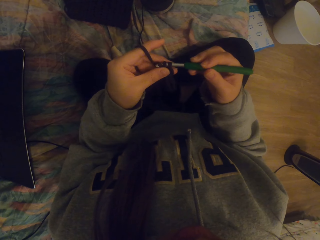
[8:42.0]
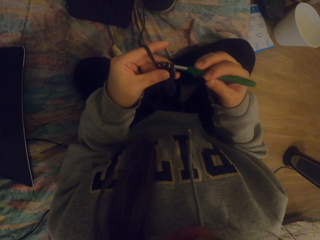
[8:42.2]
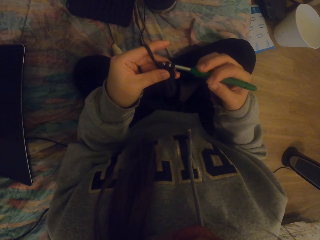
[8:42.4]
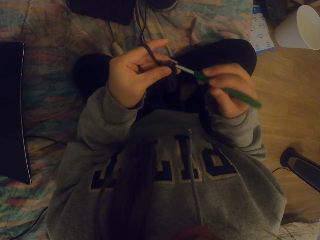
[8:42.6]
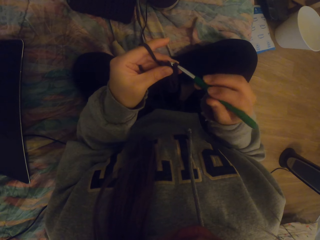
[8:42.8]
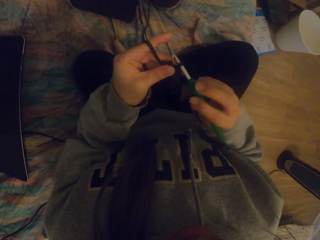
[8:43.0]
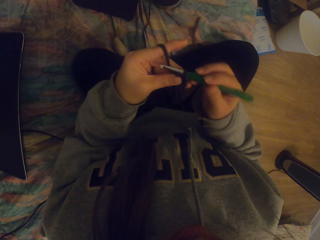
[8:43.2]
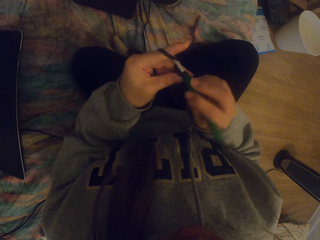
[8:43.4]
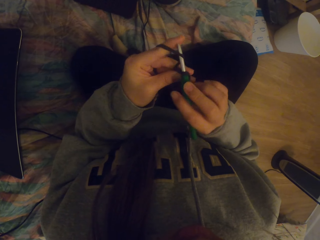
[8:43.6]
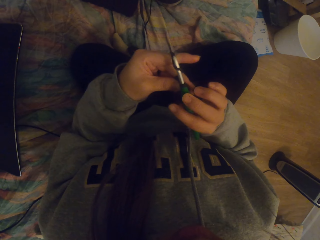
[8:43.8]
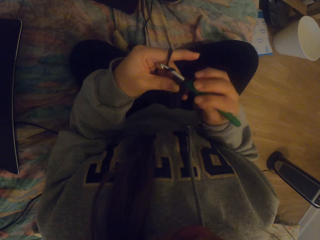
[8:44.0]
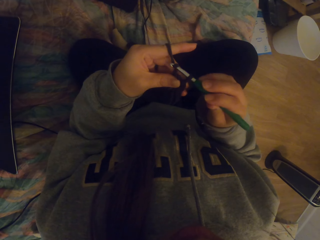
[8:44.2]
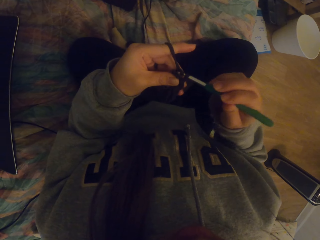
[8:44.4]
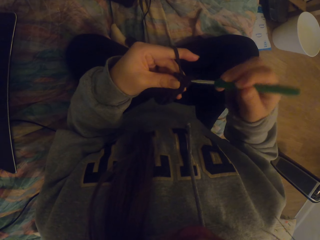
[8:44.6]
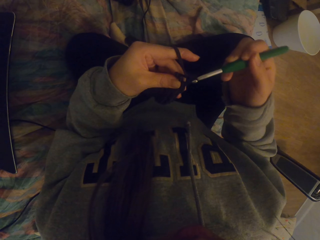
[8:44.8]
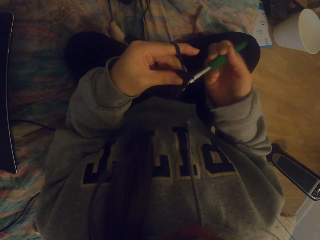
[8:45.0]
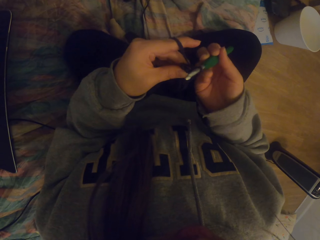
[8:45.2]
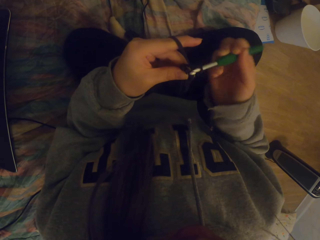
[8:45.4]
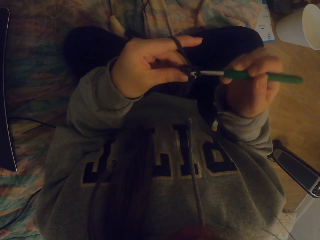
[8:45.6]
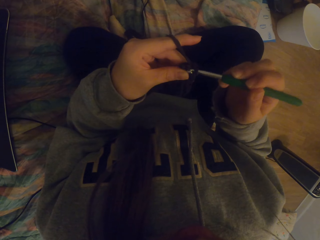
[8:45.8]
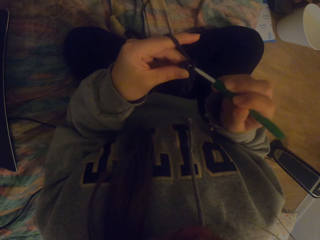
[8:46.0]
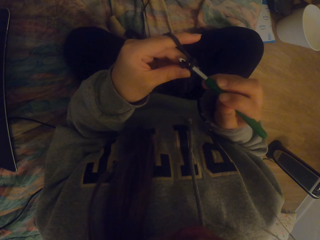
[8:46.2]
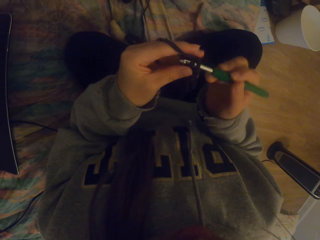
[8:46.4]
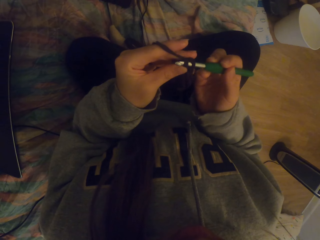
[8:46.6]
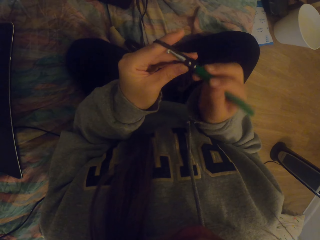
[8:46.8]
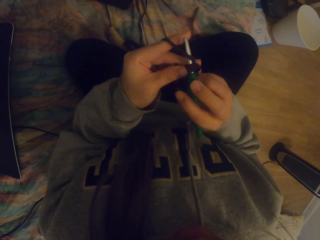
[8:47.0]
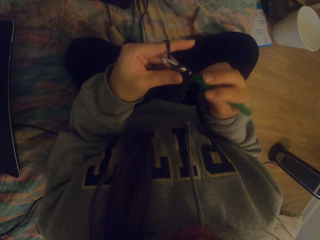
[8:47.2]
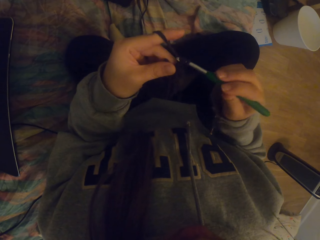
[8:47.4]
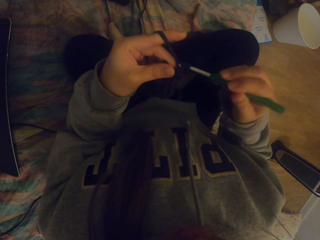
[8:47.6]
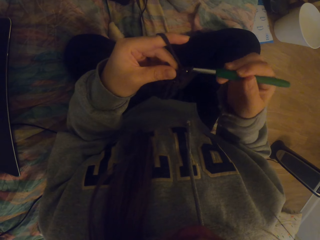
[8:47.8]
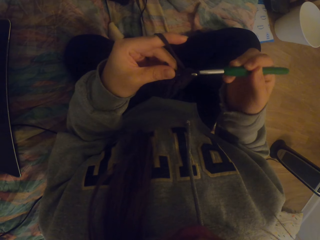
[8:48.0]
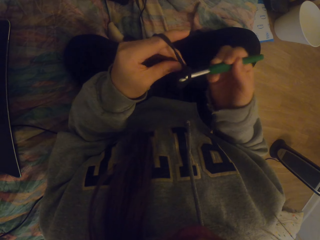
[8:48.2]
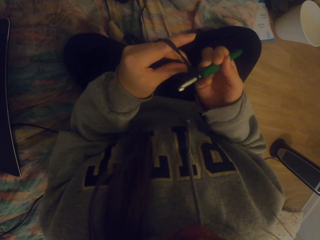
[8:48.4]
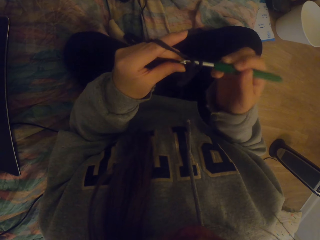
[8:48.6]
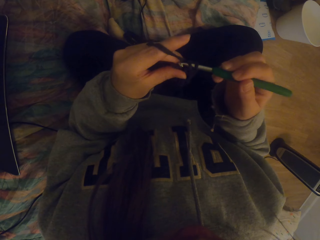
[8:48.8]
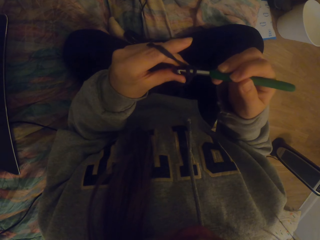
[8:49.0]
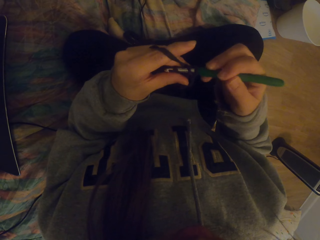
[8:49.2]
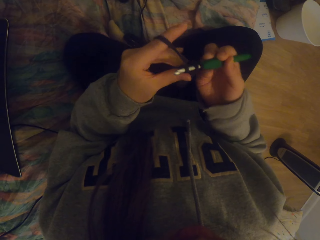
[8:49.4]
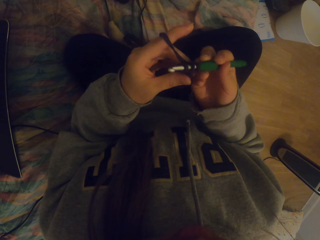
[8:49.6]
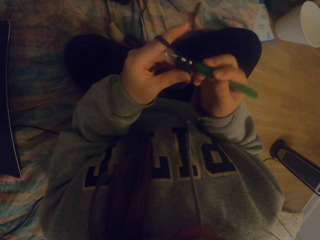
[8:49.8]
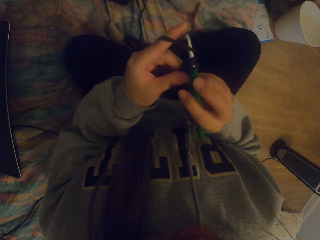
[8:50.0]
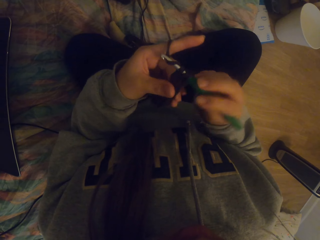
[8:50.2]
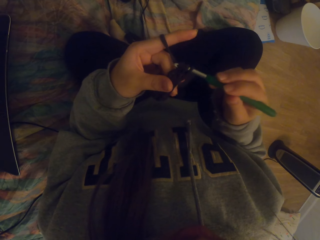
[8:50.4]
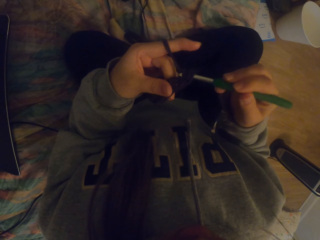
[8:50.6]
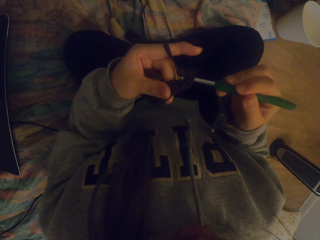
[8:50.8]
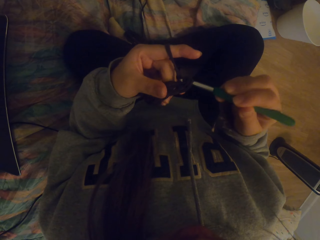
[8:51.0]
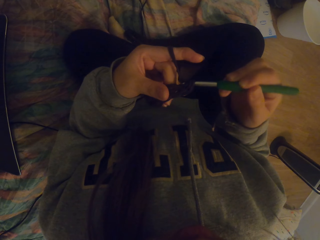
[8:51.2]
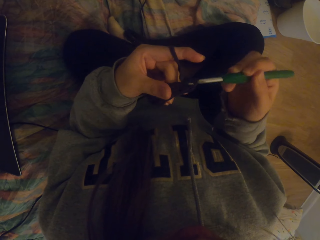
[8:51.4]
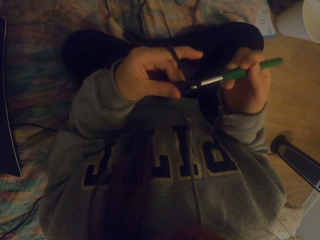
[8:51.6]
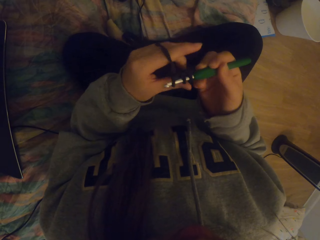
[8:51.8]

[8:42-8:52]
The camera wearer crochets fabric with a crochet hook.

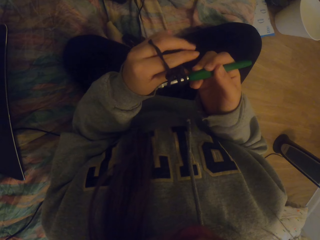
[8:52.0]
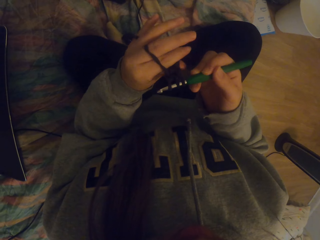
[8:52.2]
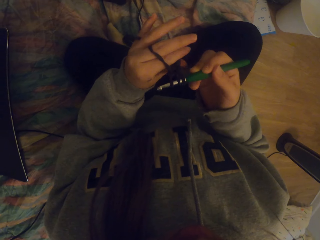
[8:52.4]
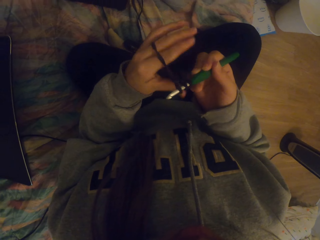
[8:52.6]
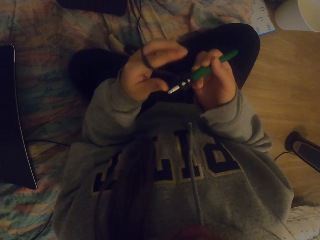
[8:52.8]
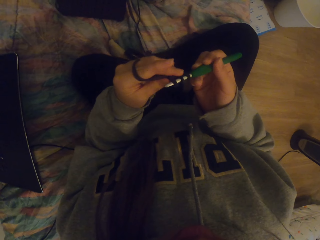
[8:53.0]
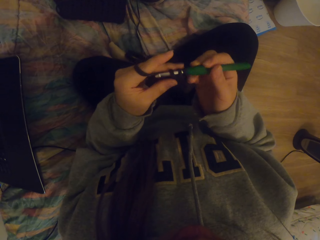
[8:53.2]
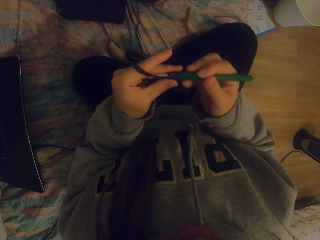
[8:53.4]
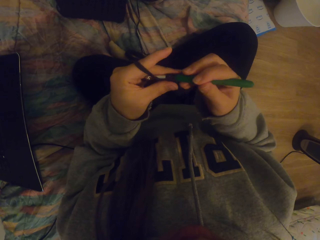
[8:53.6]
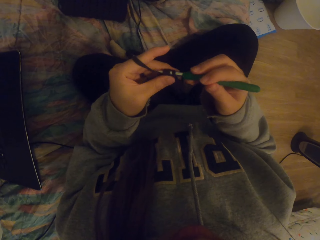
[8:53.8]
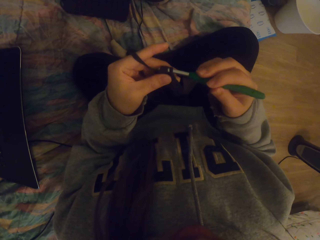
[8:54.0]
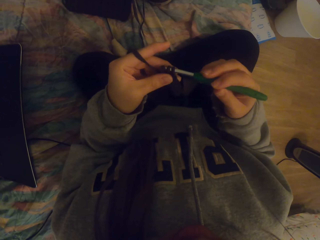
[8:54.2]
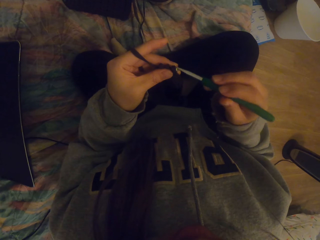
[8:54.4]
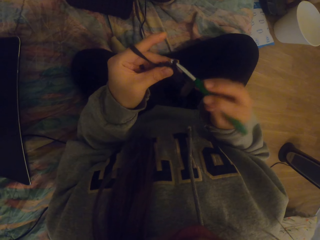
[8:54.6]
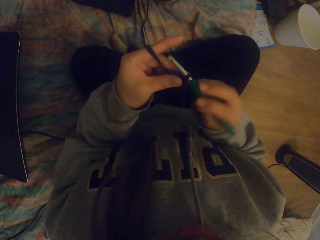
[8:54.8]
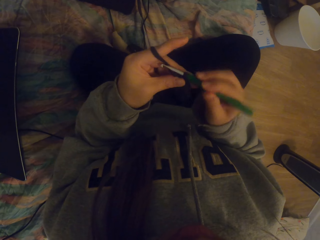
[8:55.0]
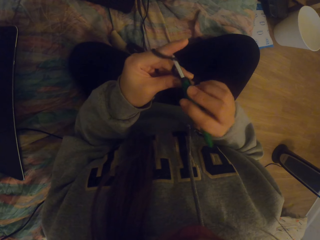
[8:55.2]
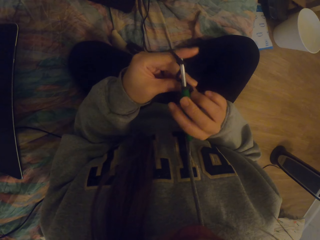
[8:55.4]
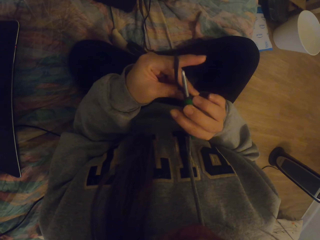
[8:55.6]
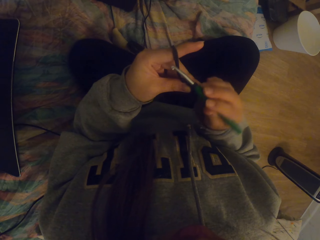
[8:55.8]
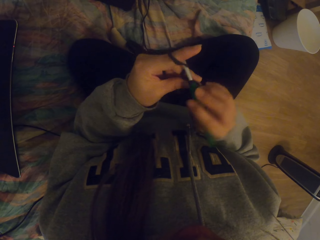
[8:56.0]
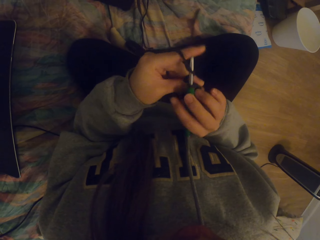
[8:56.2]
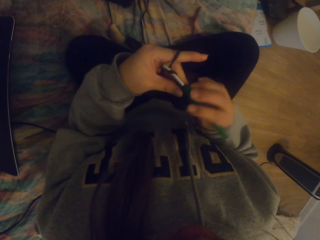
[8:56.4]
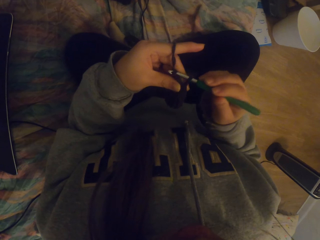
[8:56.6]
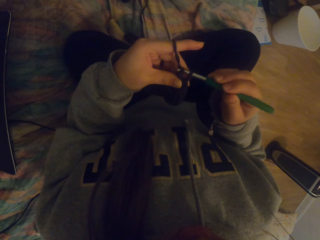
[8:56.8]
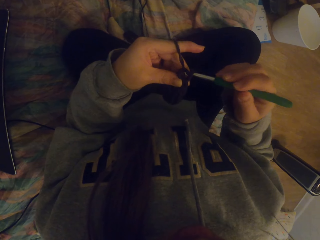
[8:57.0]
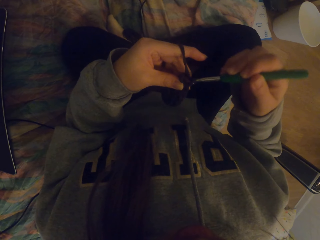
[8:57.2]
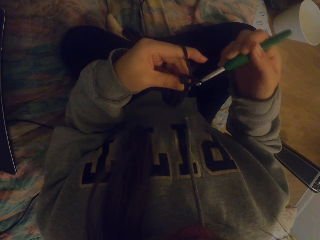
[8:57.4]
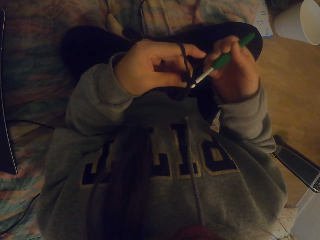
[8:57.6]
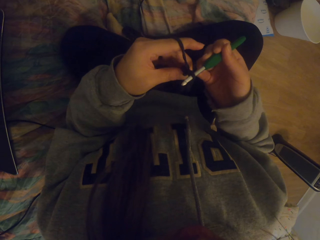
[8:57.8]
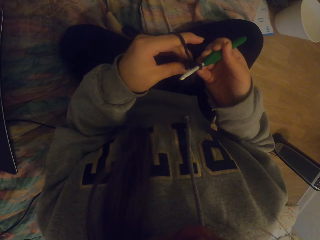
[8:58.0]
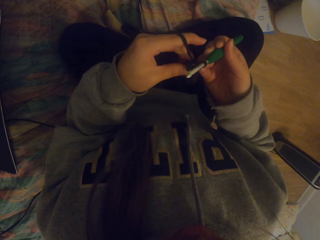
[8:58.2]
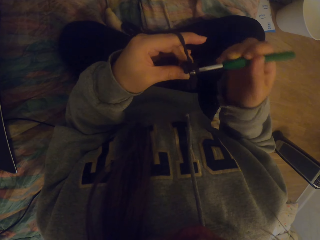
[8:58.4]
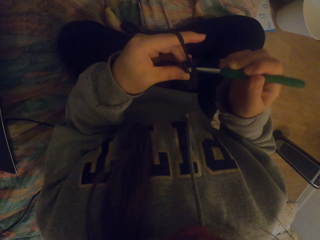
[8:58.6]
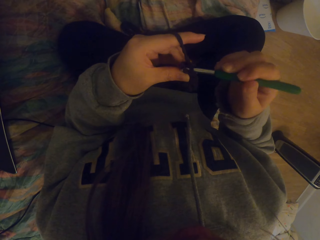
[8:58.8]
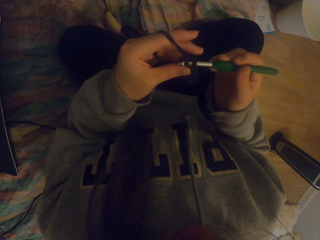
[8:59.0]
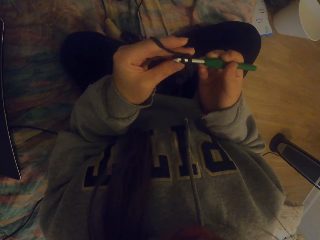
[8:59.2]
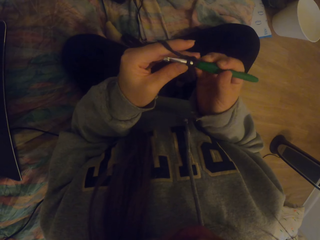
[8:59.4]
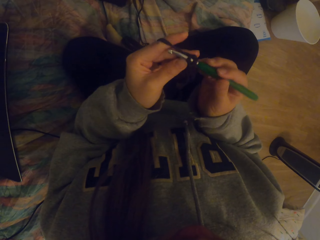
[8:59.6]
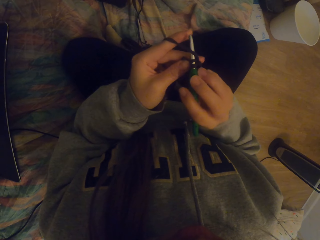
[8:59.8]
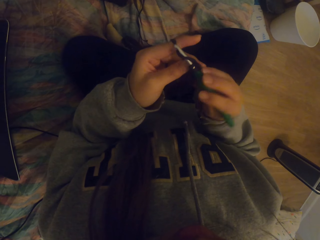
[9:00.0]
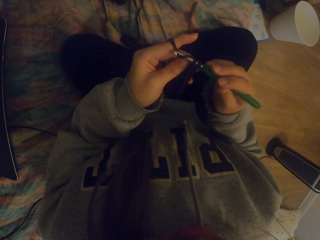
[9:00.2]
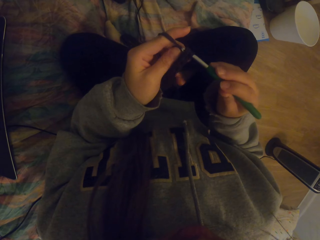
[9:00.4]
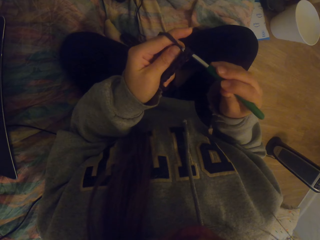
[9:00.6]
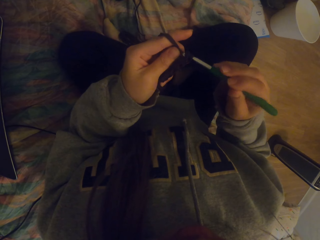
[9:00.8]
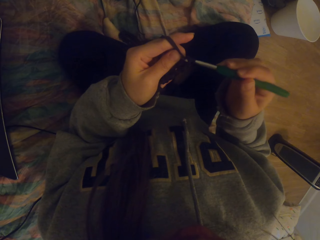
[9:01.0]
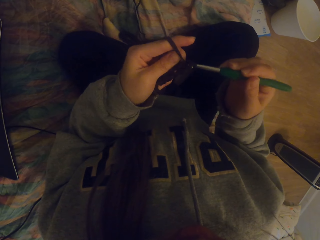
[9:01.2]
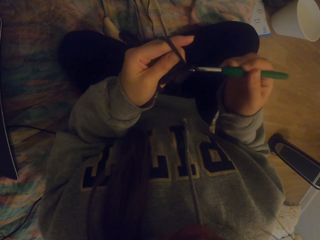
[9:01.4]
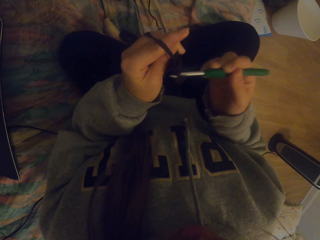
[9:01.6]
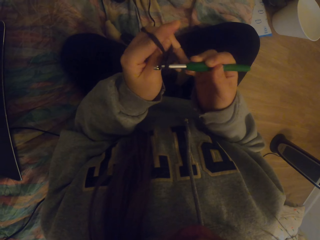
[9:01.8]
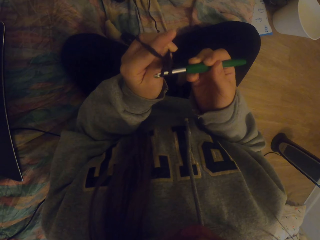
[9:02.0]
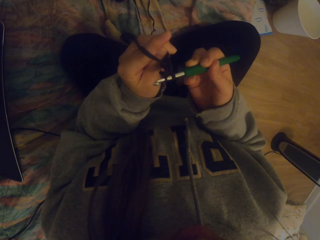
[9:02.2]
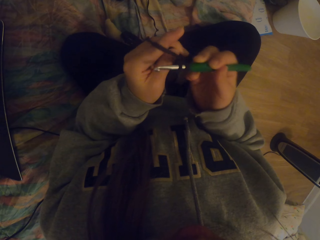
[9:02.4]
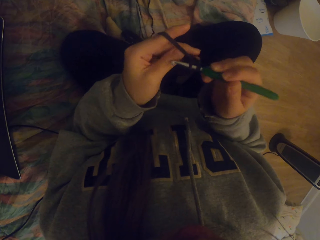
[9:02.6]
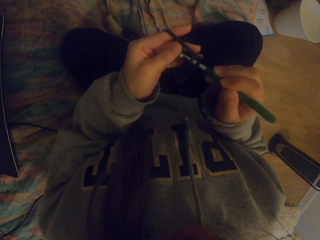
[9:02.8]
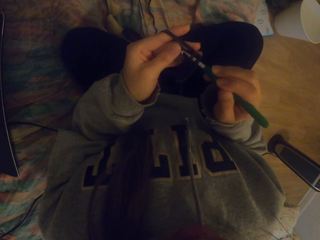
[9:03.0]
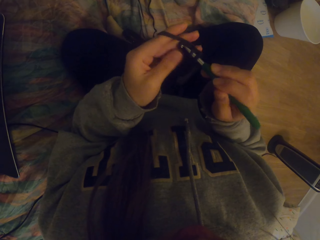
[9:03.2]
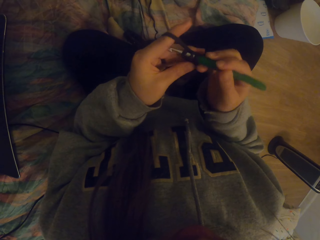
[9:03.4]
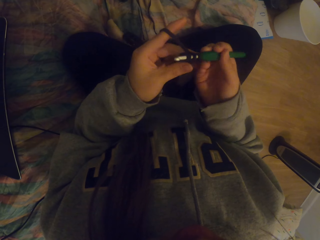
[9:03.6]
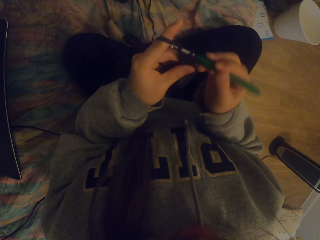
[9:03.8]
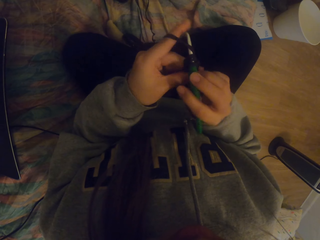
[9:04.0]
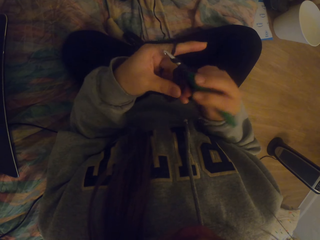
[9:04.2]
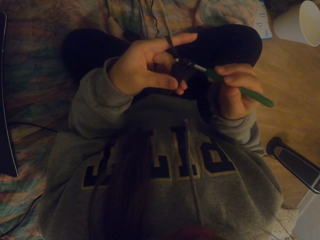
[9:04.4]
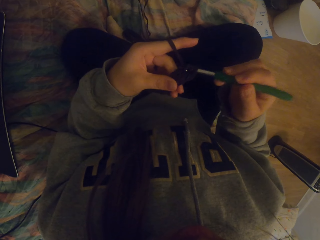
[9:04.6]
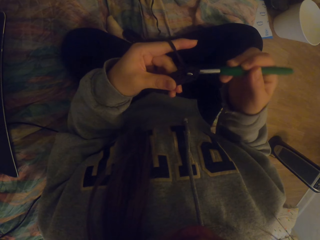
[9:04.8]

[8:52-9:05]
The camera wearer straightens the crochet. They tighten the knitted fabric on the crochet. They crochet the fabric with a crochet hook.
